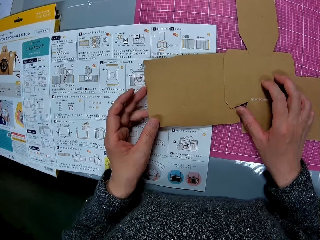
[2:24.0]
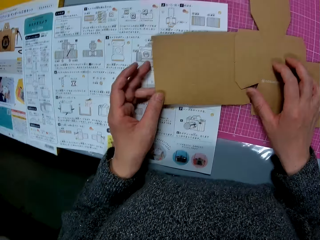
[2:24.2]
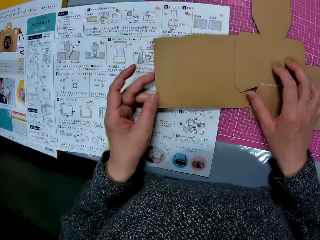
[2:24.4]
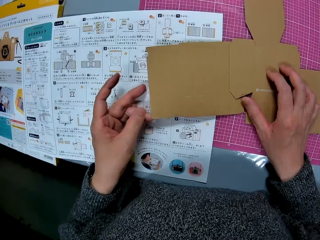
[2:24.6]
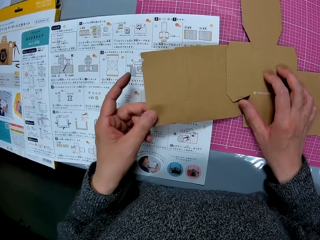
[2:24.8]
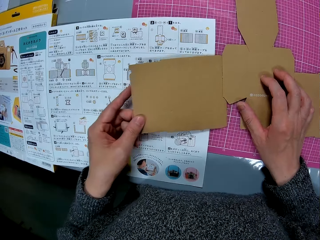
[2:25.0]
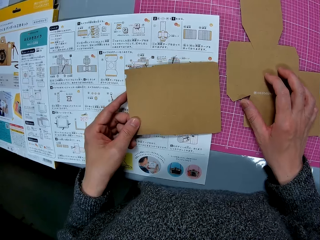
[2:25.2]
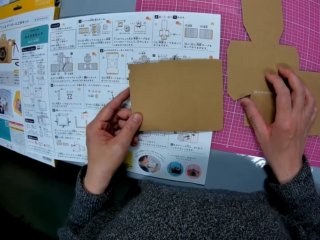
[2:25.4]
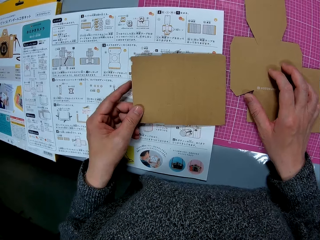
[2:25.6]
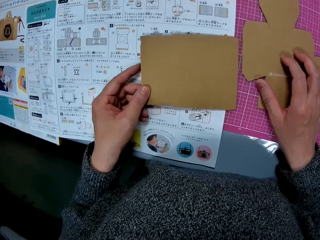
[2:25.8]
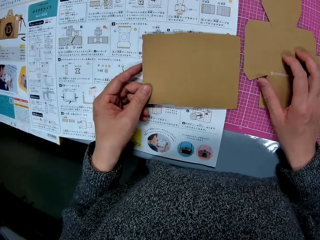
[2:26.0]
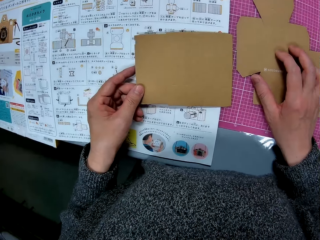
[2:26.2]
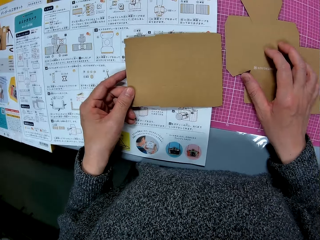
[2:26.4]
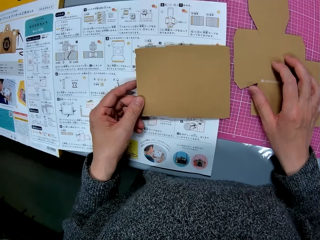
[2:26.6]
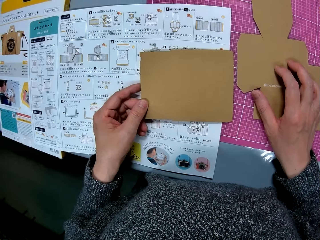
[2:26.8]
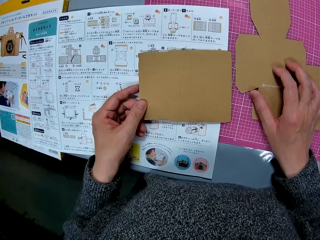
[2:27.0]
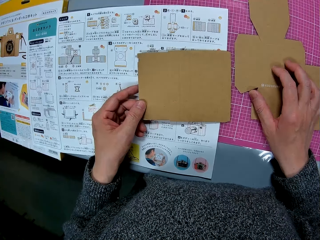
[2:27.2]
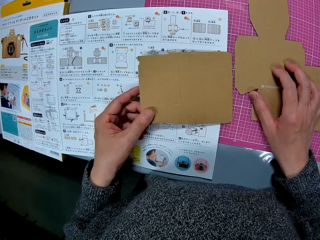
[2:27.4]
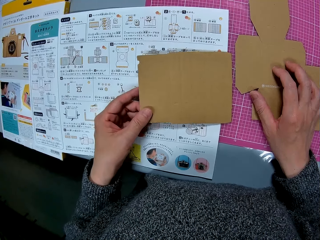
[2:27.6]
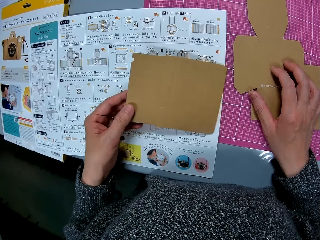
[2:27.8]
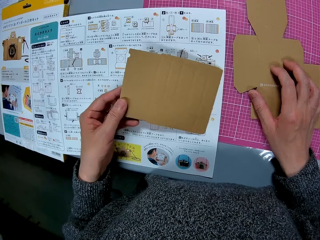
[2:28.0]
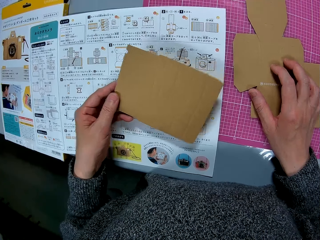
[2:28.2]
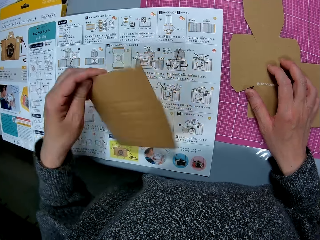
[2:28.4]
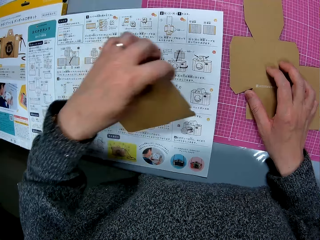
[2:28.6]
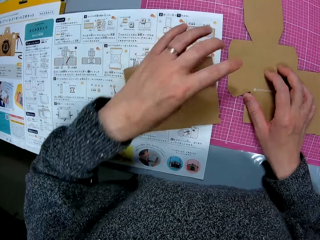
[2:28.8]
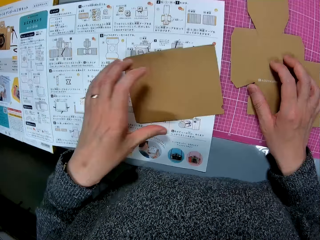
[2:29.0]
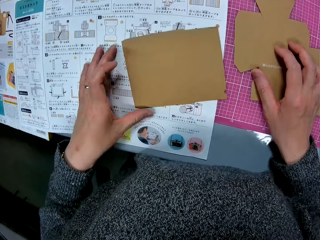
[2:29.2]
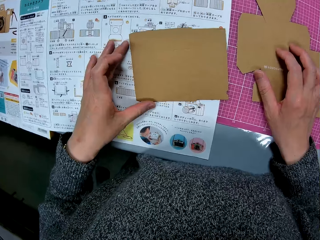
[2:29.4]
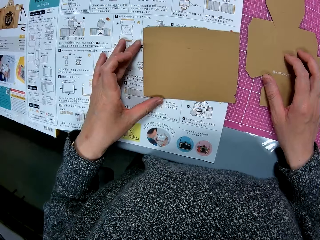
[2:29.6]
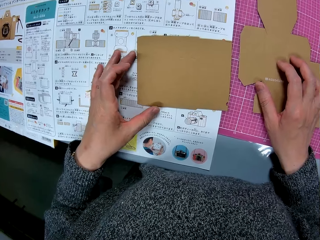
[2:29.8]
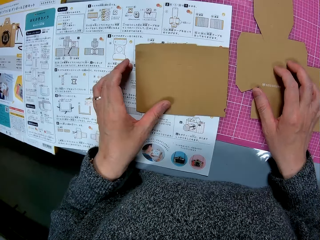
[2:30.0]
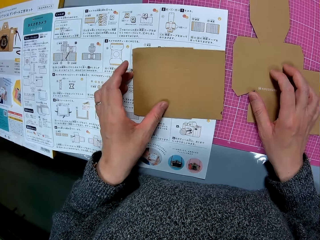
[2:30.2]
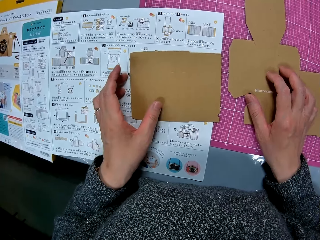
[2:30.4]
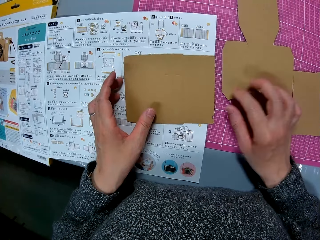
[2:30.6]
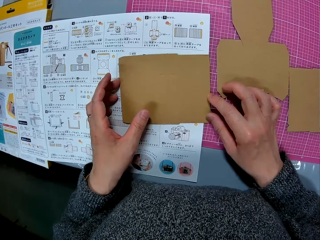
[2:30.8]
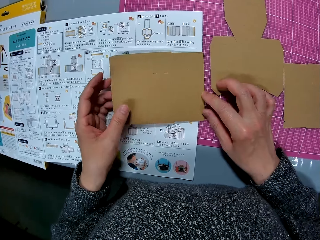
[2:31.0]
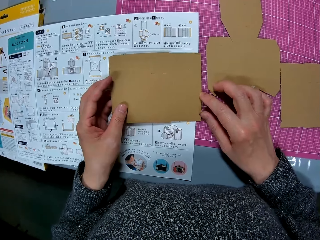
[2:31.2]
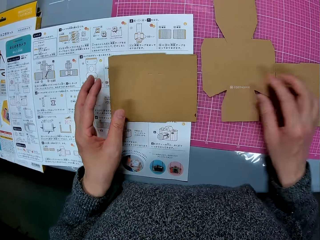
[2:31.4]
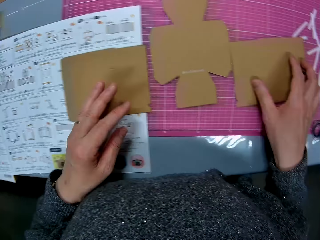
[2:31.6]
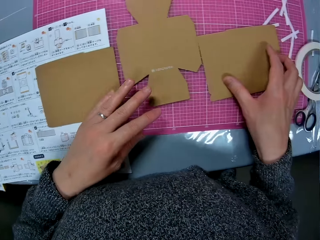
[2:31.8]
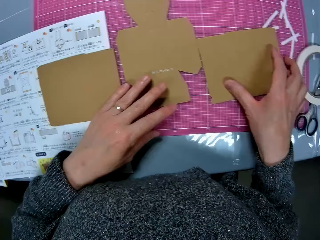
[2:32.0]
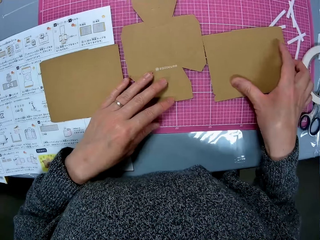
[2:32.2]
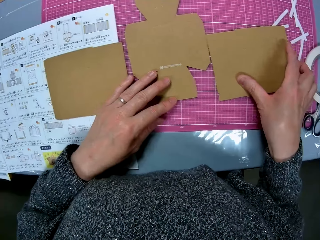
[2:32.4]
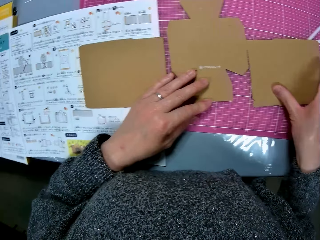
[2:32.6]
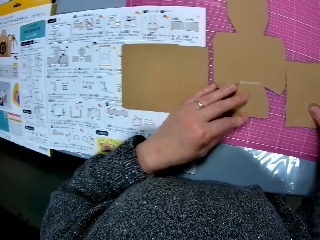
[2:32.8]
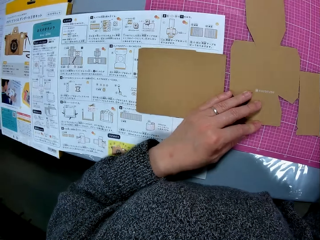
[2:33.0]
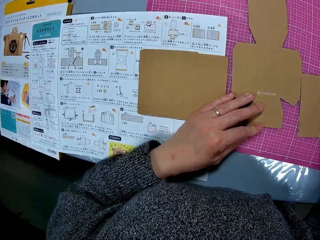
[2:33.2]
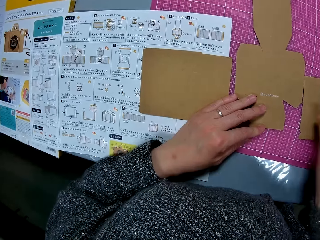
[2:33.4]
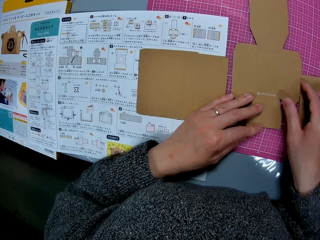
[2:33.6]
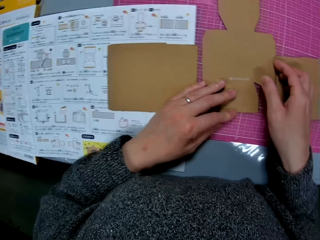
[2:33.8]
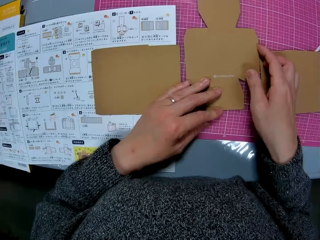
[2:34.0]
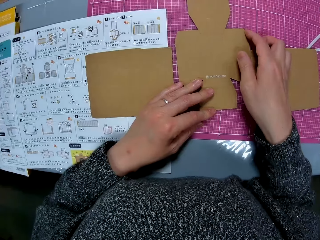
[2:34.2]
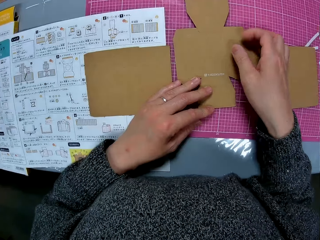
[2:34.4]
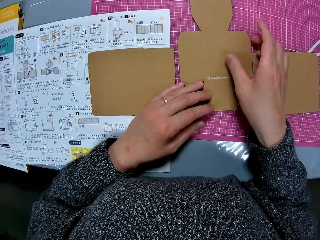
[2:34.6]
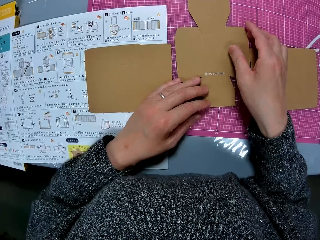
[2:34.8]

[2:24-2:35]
The camera wearer turns the cardboard. They hold the cardboard.

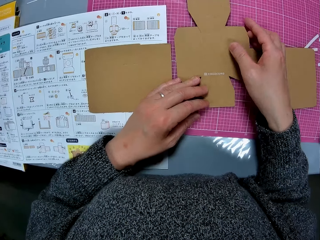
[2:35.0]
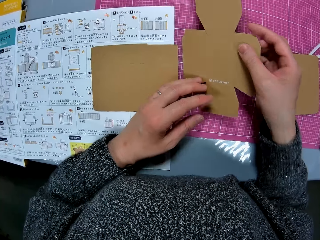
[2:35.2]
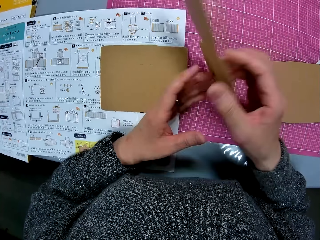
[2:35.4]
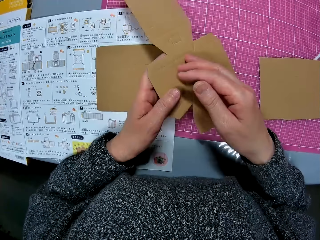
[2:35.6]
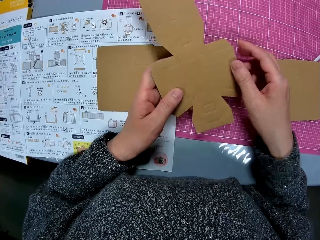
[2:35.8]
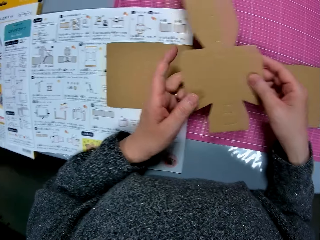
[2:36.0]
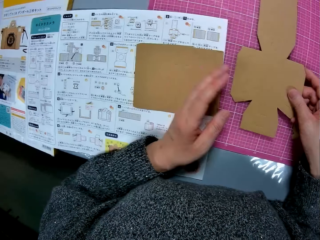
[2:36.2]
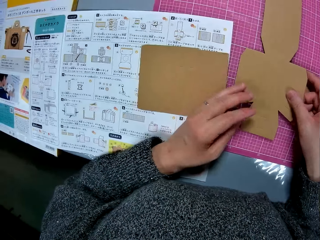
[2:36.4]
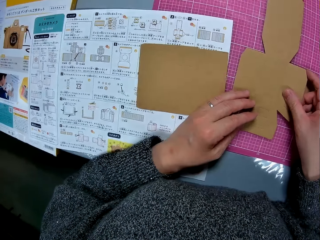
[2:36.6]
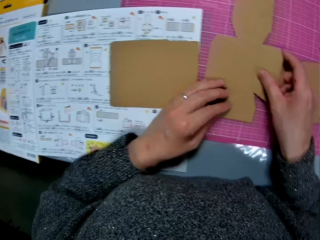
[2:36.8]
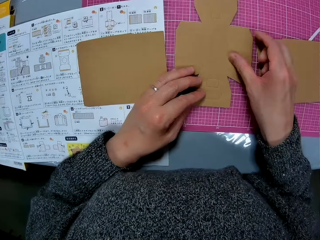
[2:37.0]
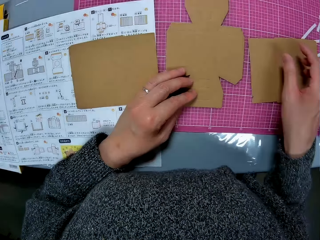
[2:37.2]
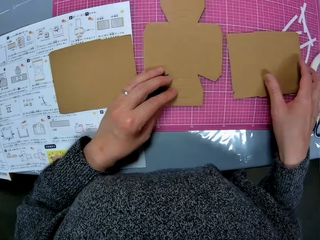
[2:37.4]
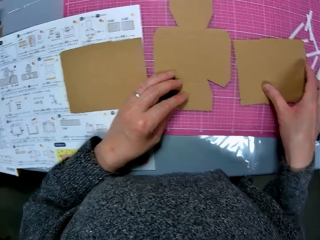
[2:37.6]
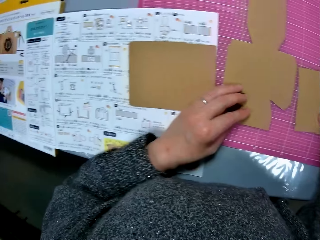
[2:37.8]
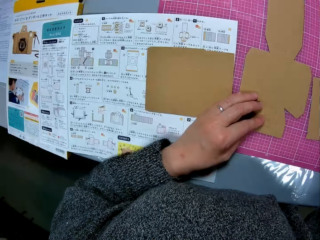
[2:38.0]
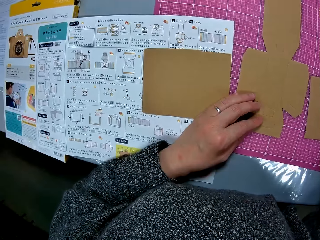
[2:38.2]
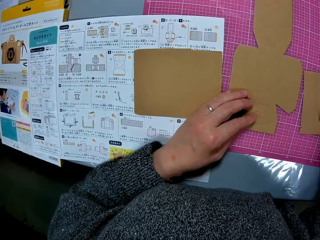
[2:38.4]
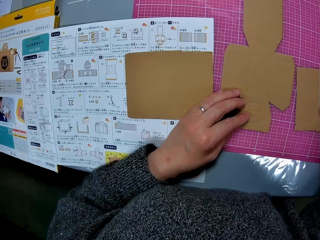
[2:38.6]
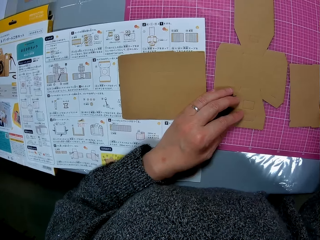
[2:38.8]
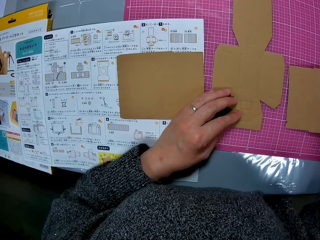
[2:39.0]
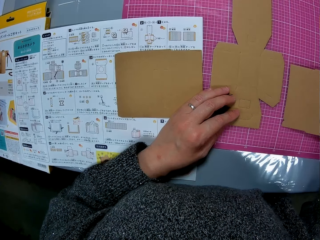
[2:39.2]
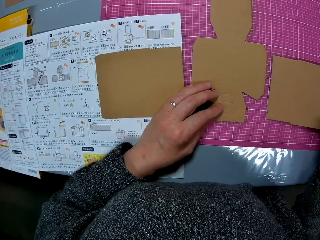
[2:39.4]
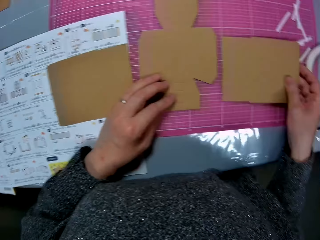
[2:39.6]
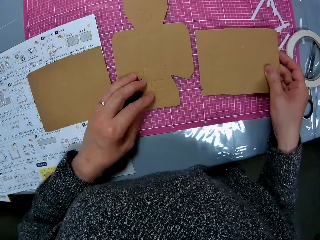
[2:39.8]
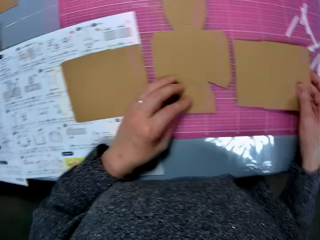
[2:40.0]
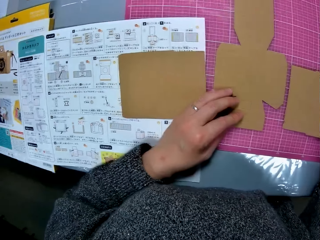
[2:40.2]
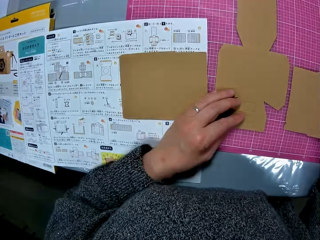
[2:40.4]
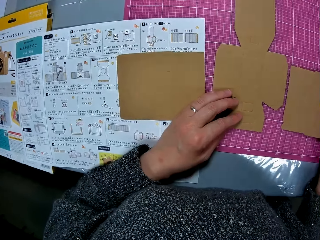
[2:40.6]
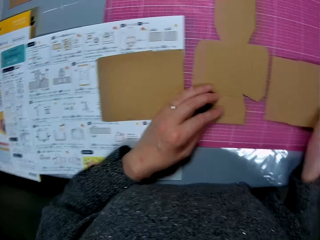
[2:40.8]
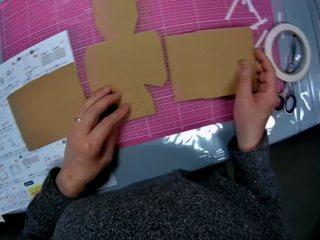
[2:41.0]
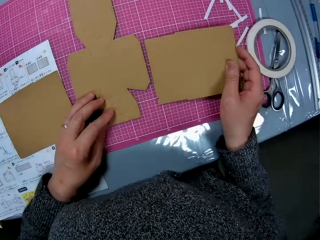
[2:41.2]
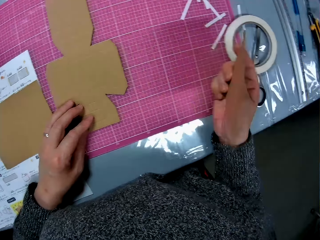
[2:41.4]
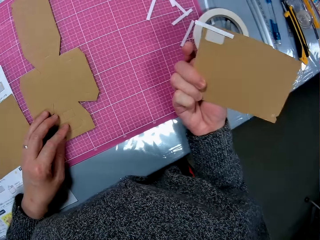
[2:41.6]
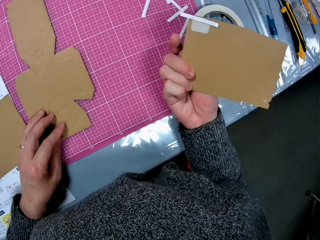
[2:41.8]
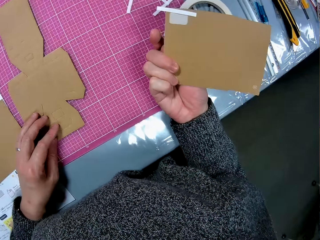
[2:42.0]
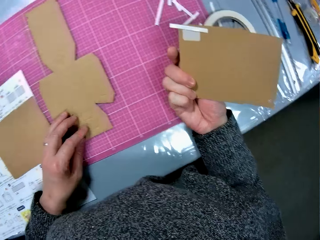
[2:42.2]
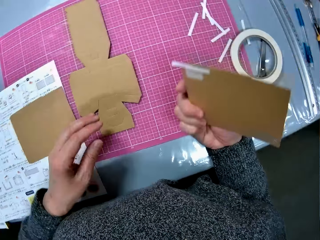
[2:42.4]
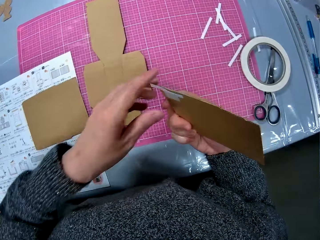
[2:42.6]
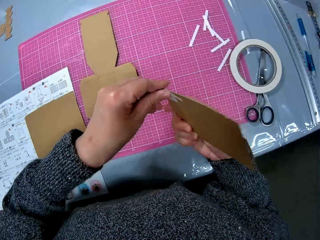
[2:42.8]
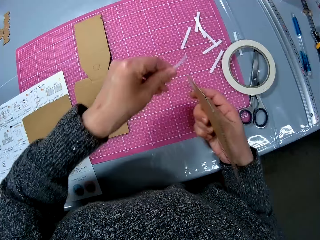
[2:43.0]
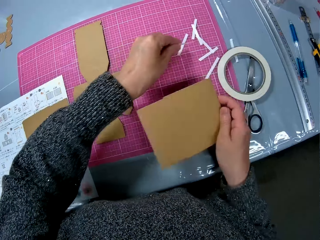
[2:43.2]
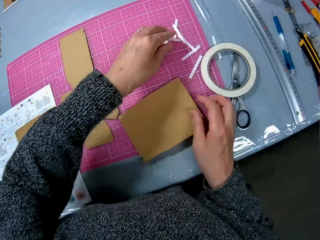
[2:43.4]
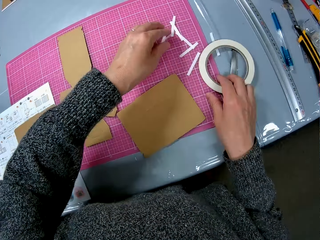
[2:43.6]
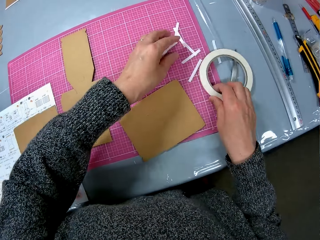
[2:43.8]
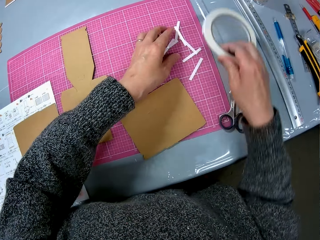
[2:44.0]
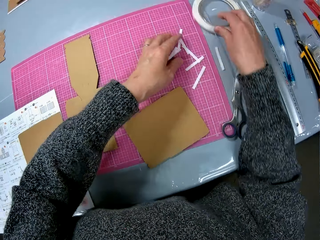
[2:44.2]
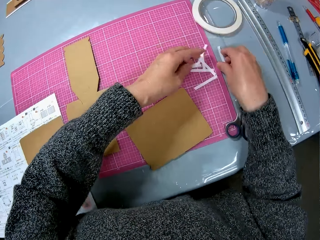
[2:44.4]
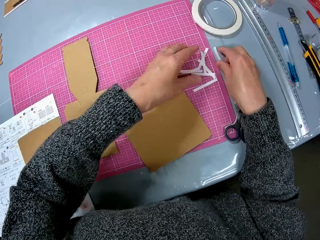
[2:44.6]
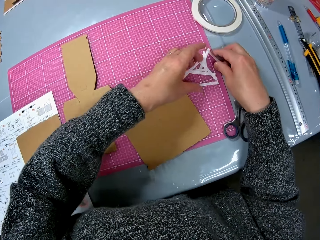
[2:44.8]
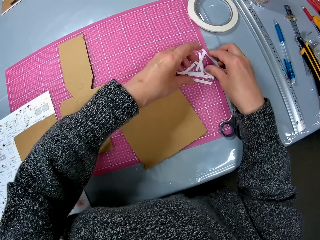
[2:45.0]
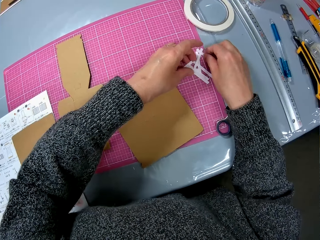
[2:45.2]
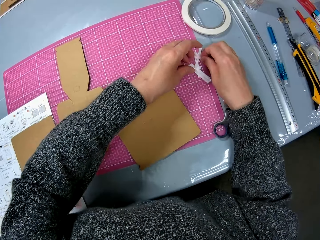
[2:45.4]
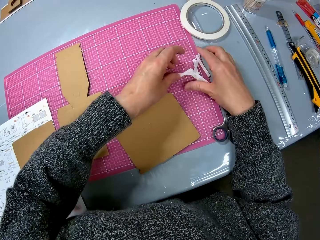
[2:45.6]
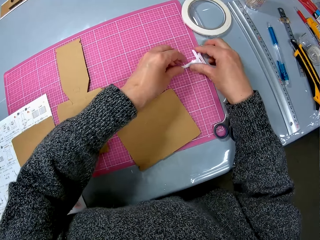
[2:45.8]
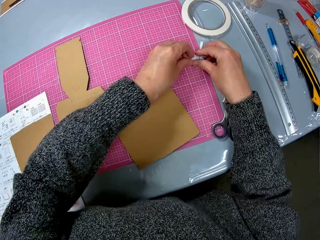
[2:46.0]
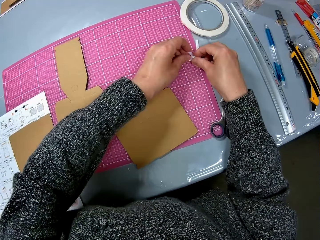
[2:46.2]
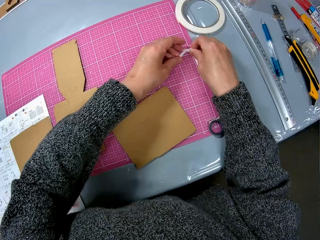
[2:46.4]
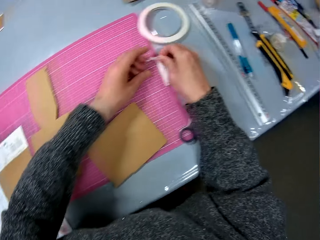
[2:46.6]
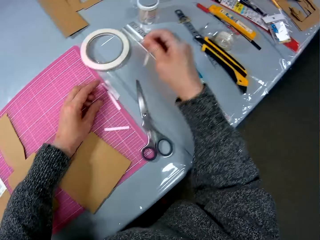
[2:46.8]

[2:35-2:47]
The camera wearer turns the cardboard. They hold a cardboard. They turn the cardboard. They remove a tape from the body of the cardboard. They drop the tape on the table. They drop the cardboard paper on the table. They adjust the position of the tape on the table. They gather the tapes on the table.
